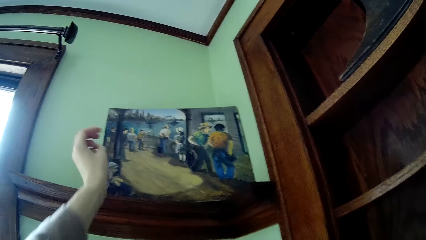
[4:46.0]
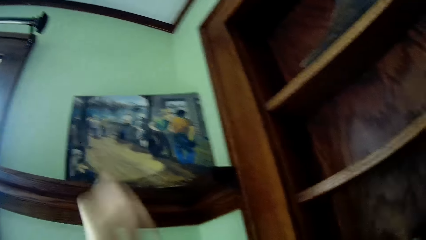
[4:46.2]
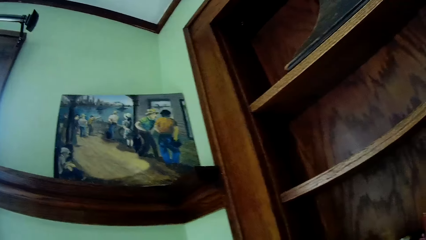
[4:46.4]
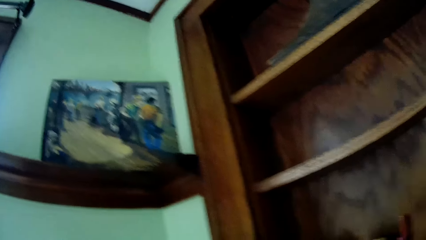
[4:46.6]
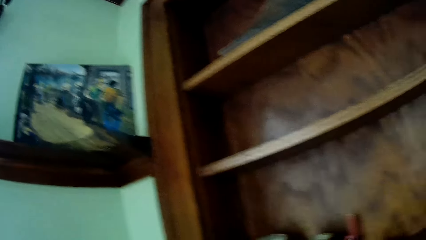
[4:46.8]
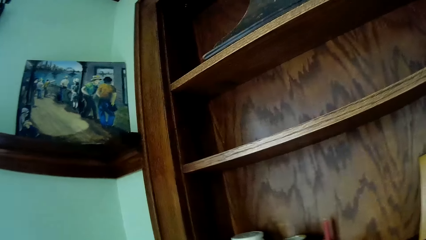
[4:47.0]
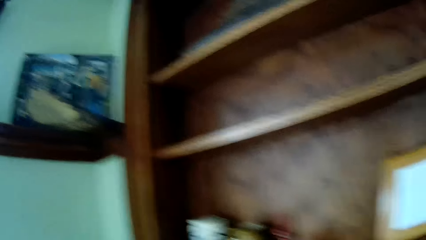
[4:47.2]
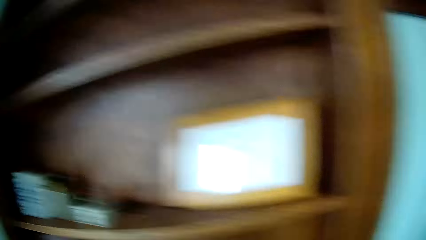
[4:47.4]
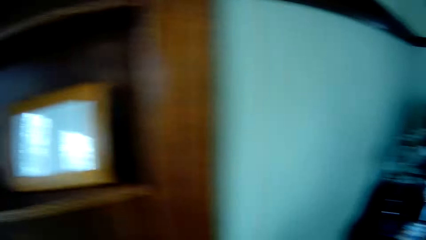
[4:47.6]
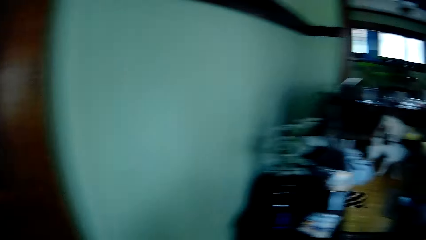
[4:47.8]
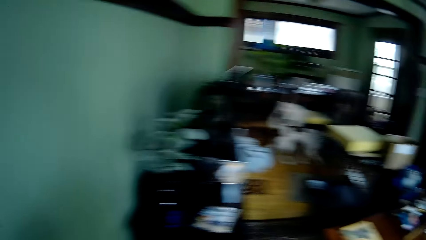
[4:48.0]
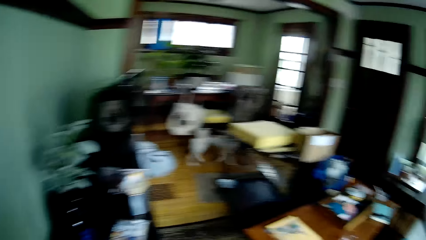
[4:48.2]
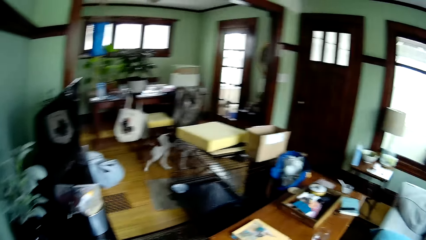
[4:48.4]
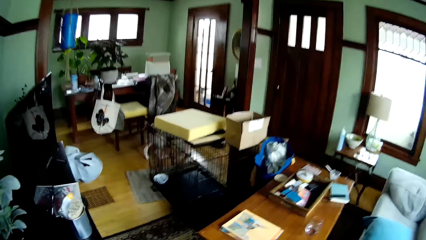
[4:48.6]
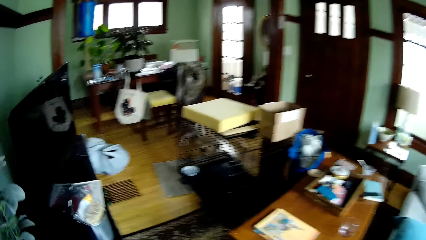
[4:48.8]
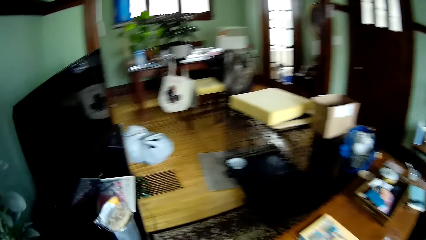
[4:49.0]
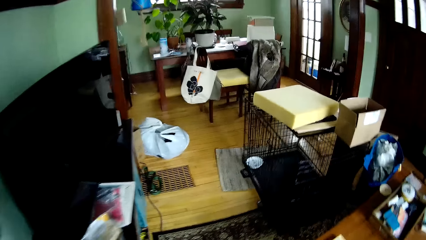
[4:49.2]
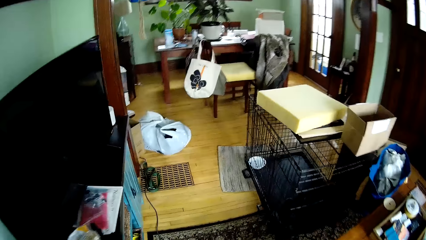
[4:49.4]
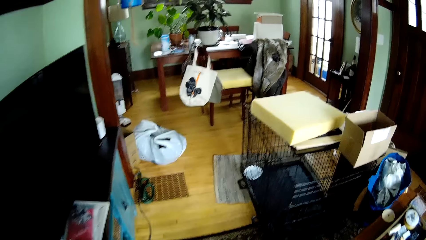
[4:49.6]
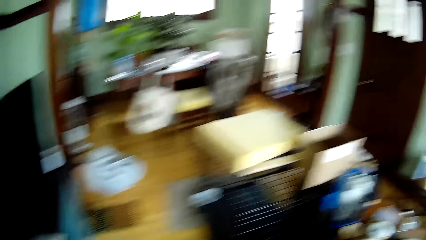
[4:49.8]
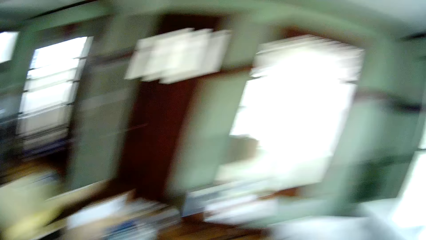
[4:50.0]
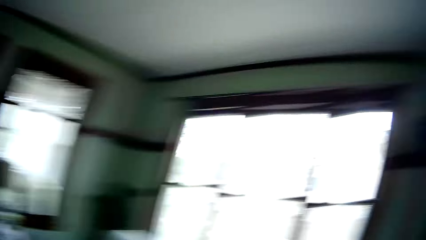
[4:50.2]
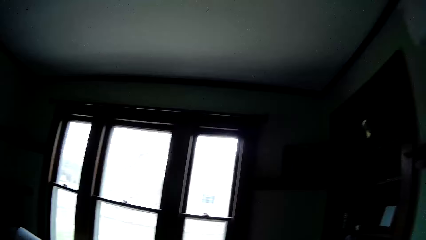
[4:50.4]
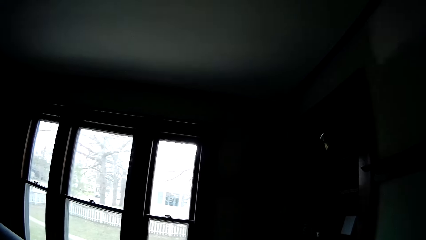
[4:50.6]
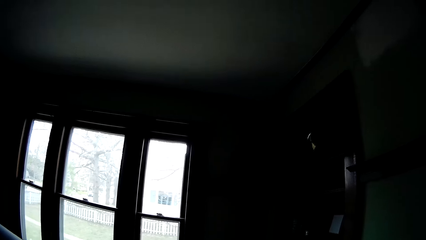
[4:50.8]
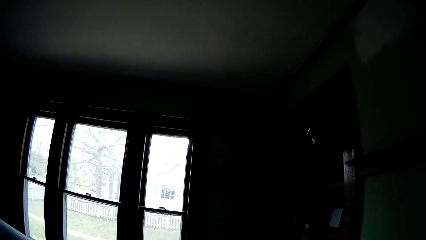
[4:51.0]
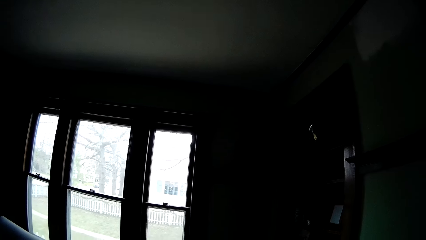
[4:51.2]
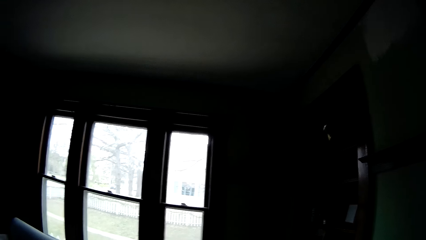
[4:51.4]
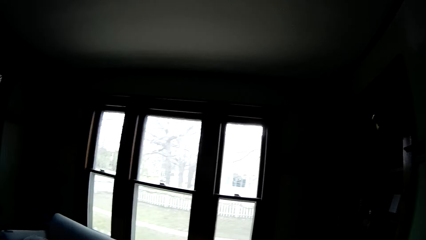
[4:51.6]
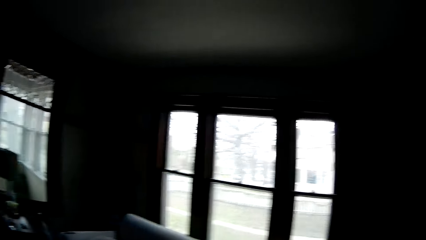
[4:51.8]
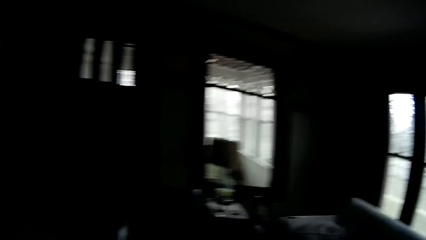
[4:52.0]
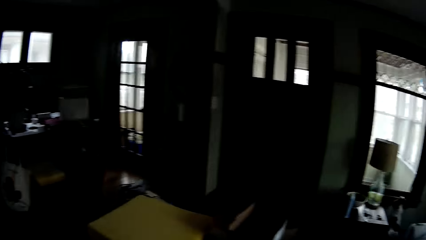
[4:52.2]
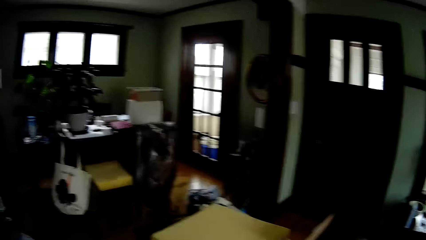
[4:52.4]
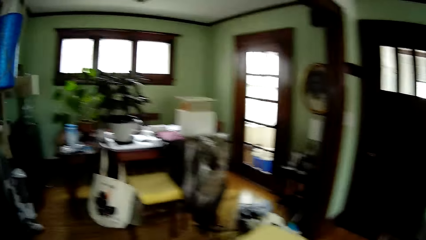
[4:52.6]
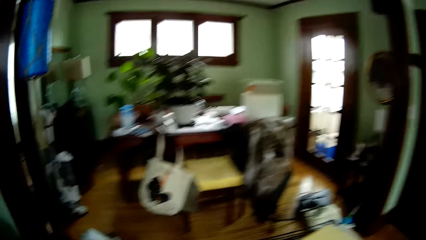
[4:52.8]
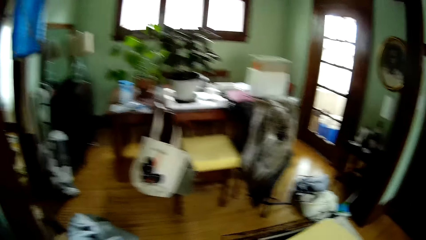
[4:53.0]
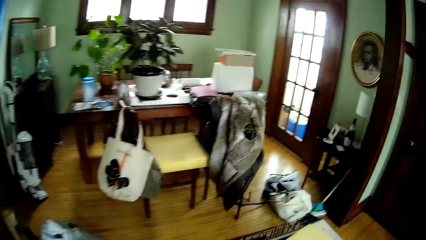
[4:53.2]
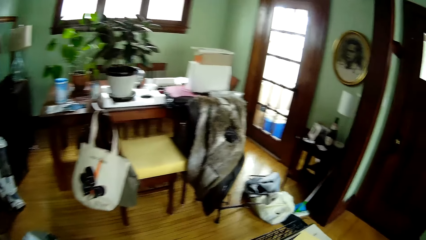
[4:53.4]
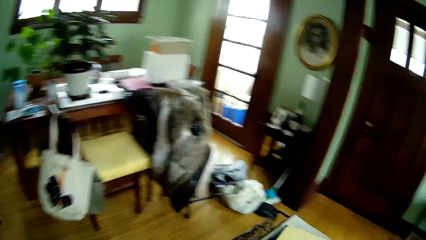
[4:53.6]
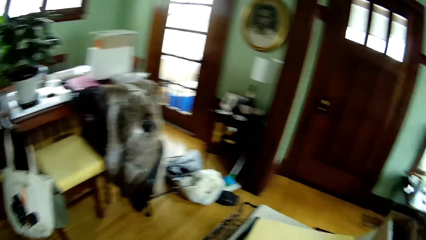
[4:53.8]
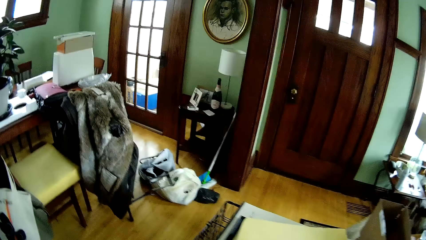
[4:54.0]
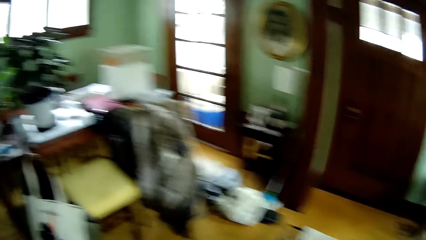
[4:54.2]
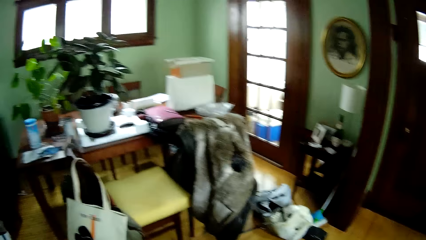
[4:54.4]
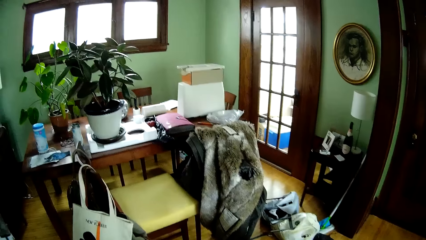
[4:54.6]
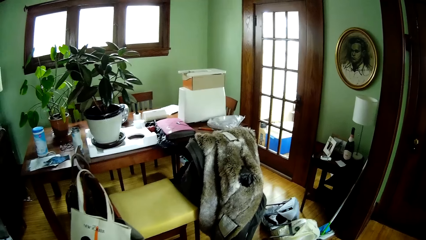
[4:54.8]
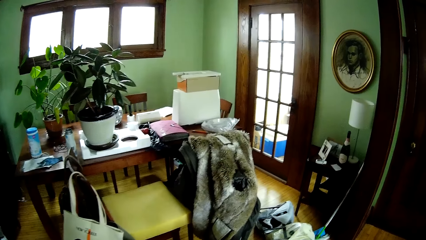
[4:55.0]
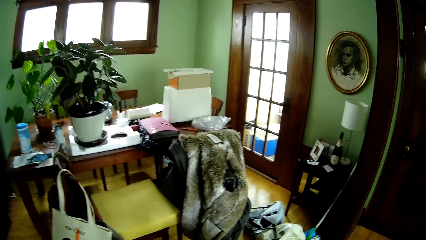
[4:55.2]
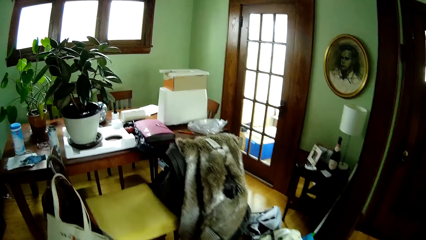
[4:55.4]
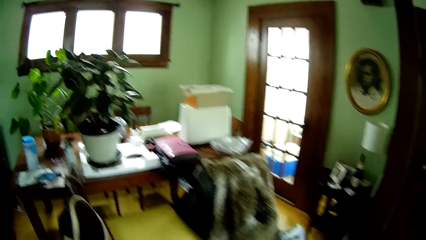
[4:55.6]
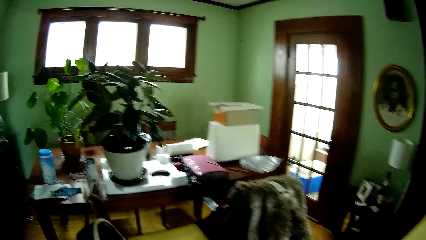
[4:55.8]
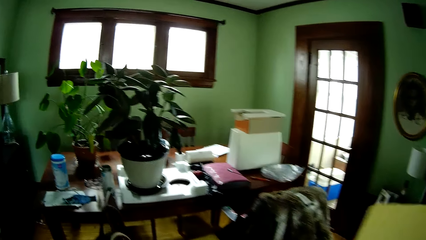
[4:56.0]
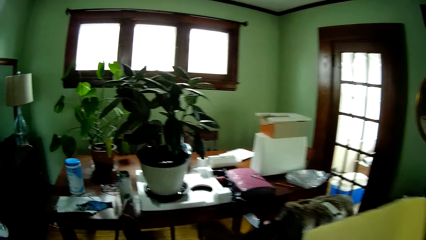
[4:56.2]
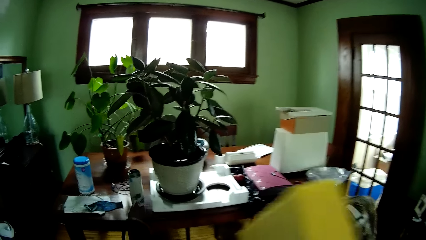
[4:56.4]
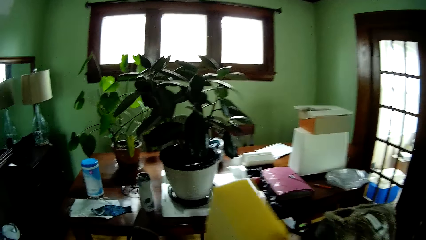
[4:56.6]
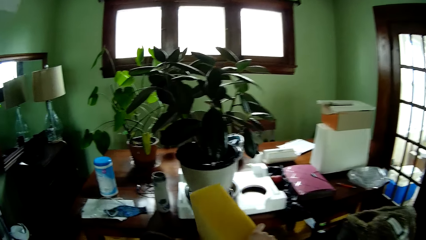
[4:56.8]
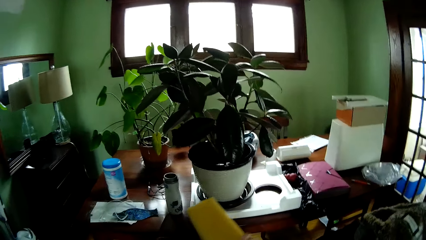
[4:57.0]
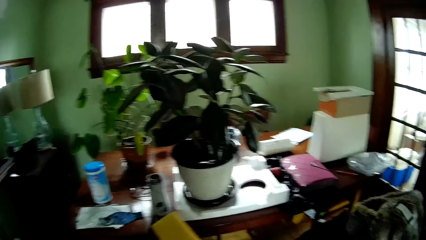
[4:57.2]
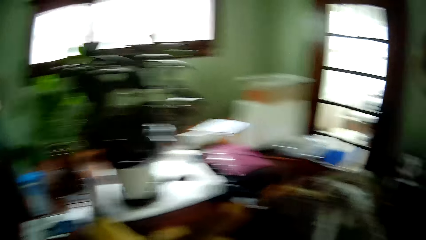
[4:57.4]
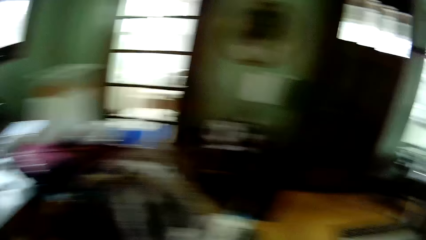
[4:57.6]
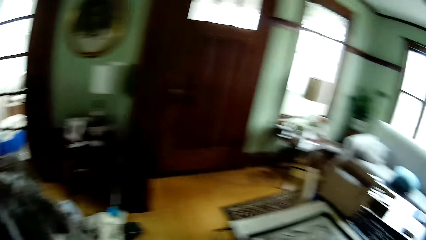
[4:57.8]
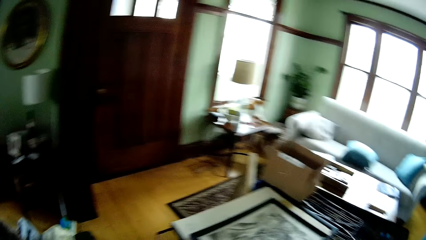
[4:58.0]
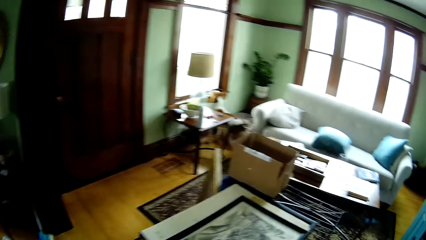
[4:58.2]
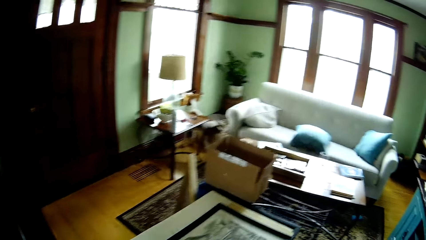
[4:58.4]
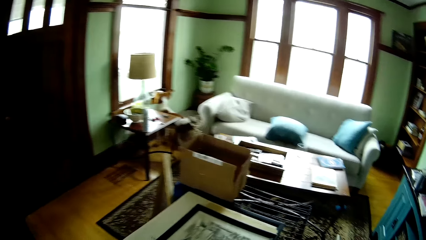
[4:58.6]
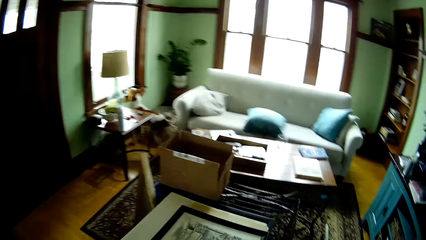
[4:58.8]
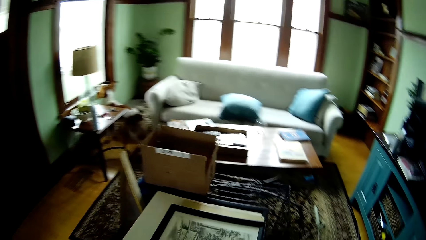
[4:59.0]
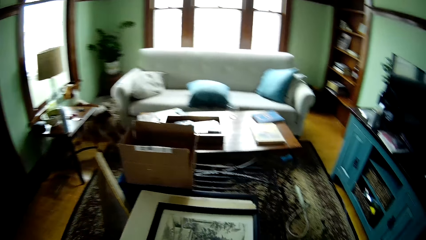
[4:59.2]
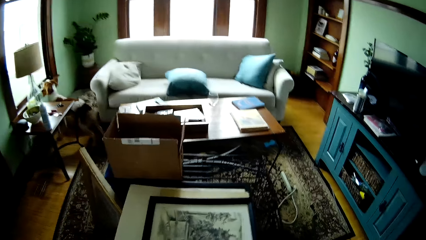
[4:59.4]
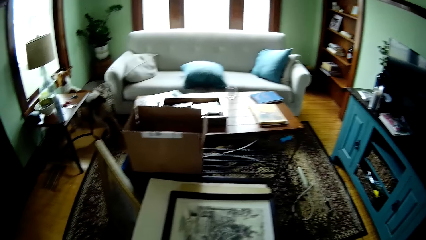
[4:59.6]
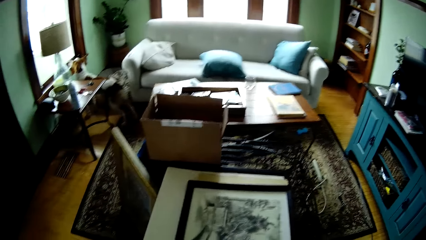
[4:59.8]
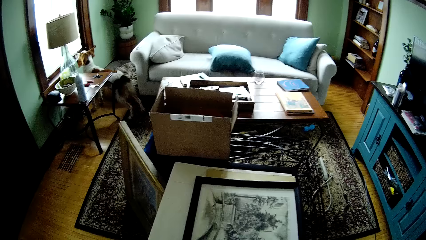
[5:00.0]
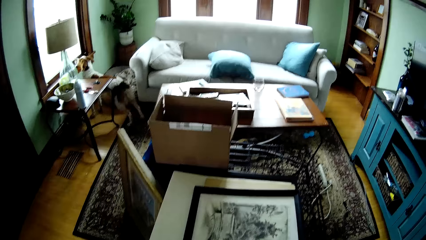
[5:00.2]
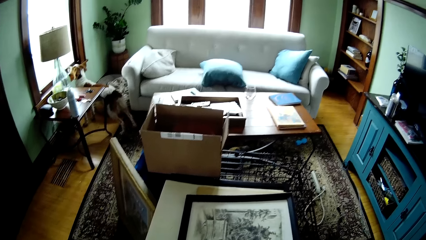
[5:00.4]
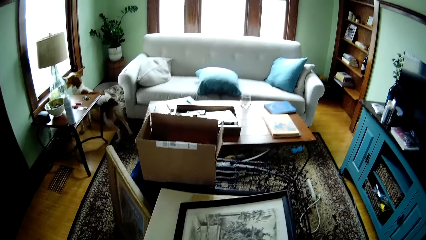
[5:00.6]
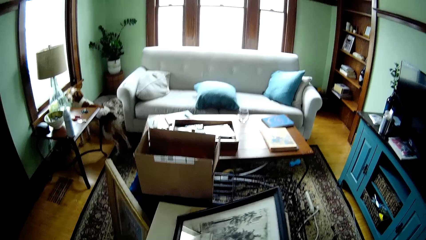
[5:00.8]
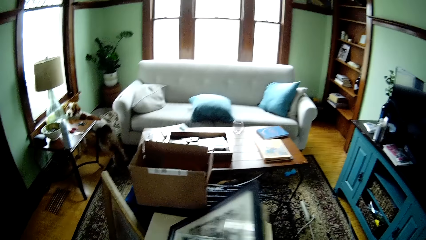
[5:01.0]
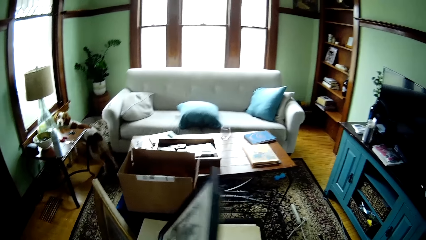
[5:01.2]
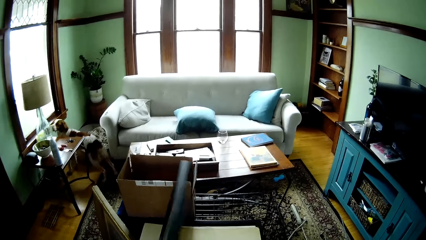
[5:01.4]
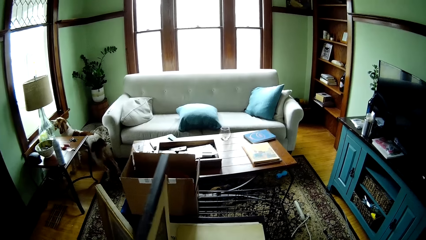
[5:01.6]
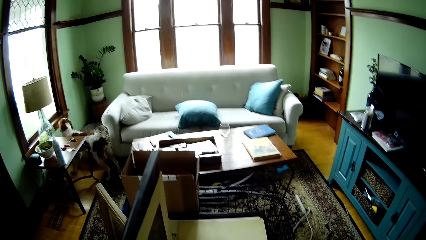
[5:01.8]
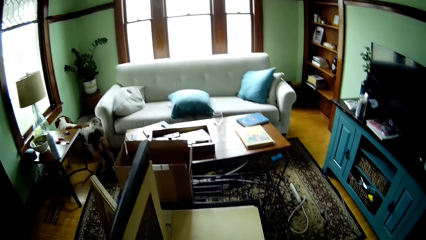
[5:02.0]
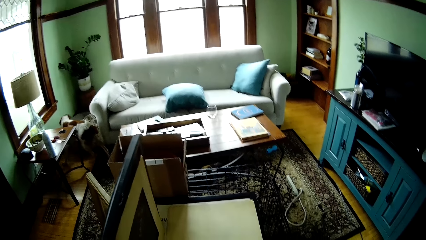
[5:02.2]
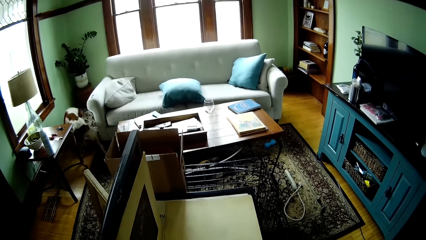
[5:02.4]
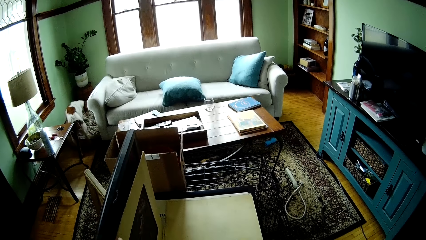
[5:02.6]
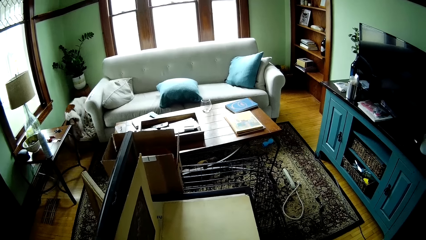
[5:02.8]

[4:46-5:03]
A dog plays around in the living room. The camera wearer looks around. He walks towards a tote bag on a chair. He places a yellow foam on the chair with his right hand. The dog plays around the living room. The camera wearer holds a painting. He lifts up the painting on a cage with his right hand.
